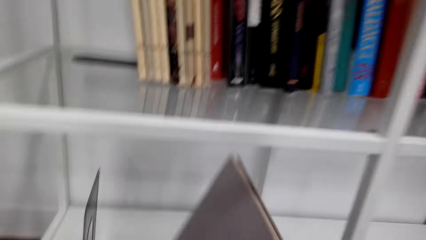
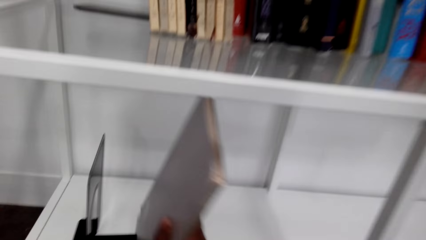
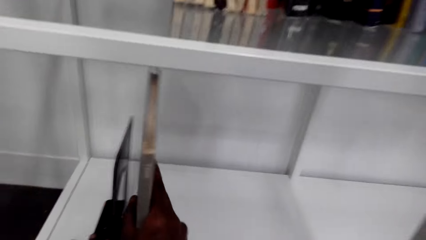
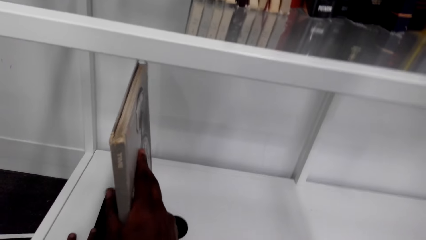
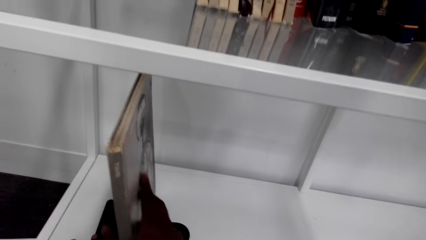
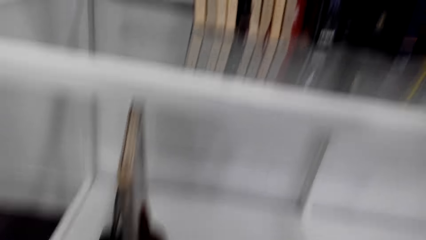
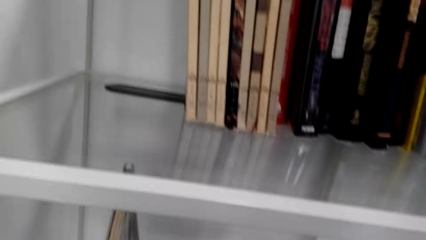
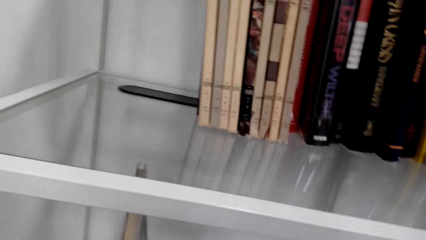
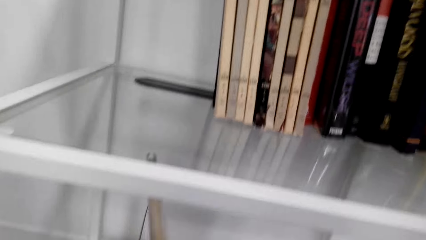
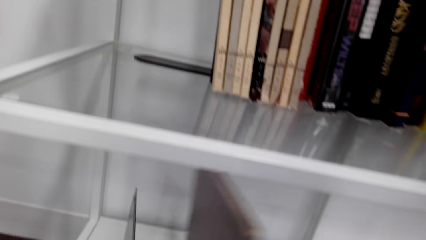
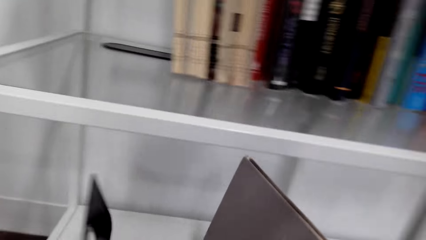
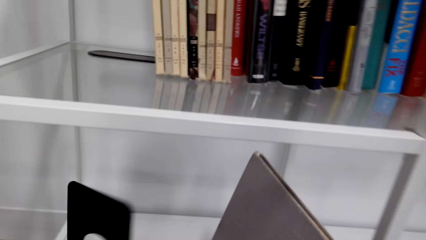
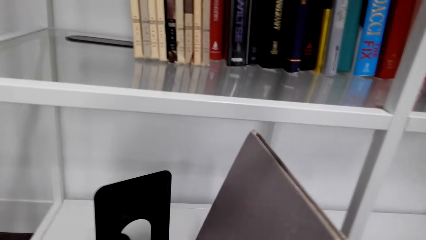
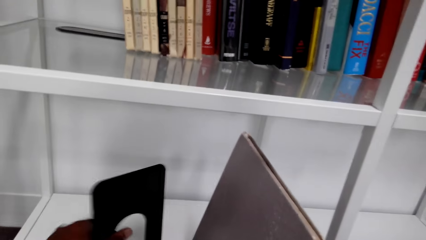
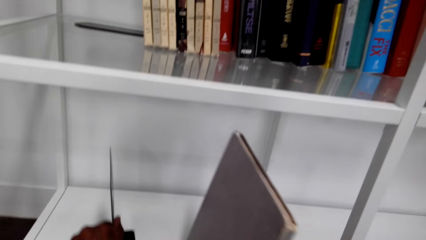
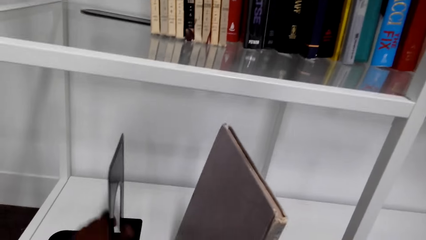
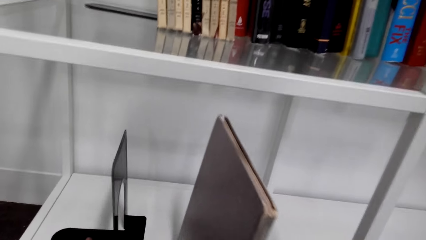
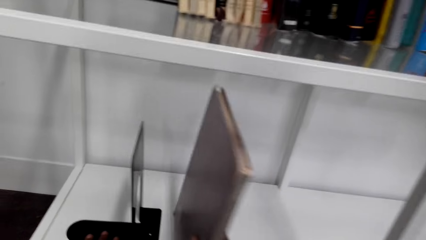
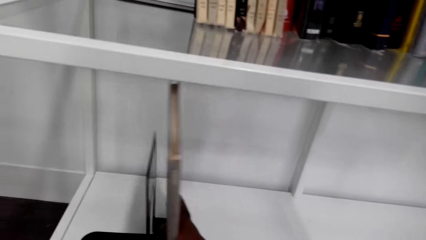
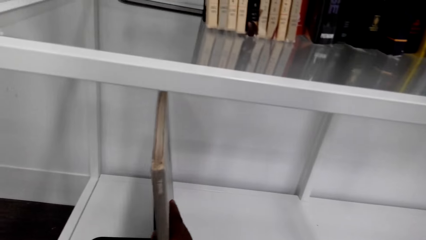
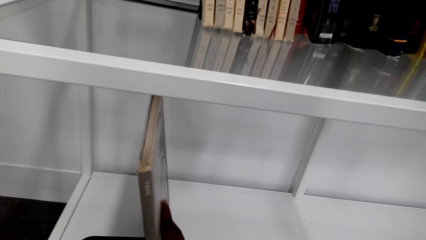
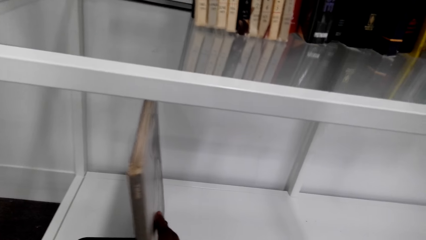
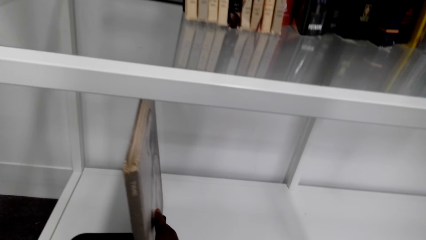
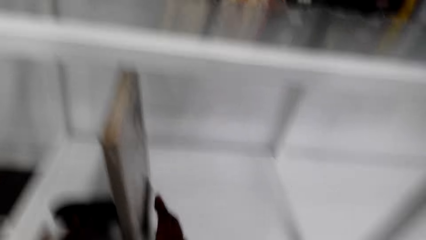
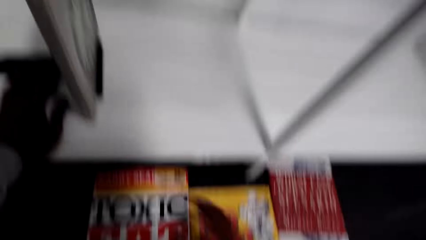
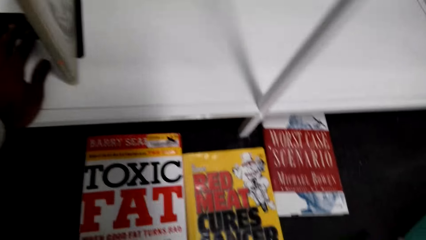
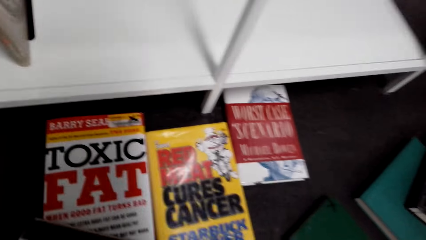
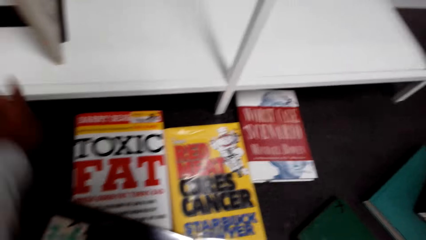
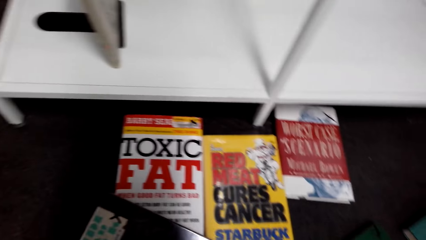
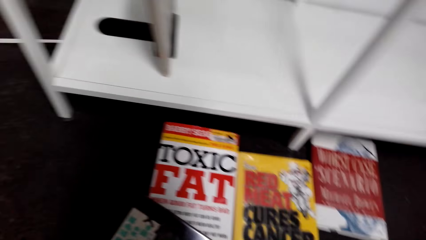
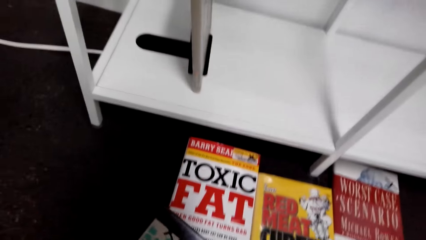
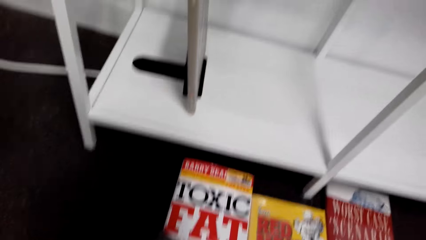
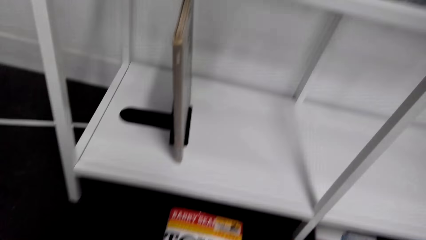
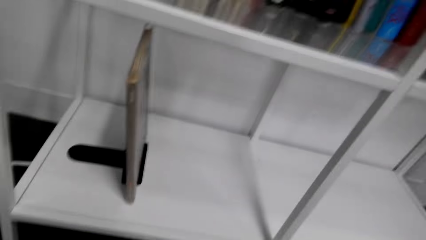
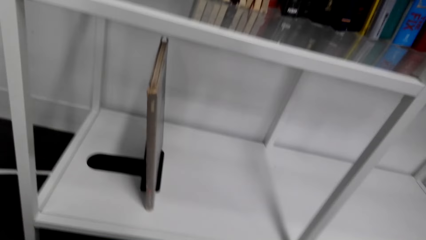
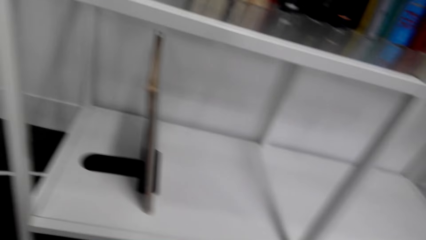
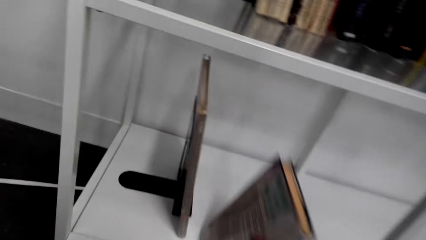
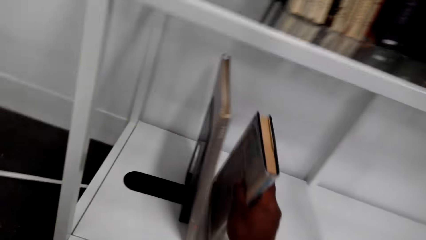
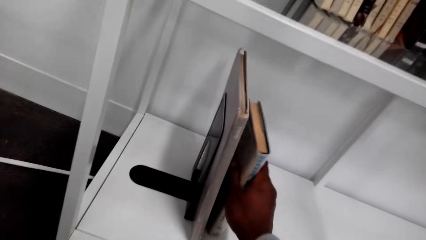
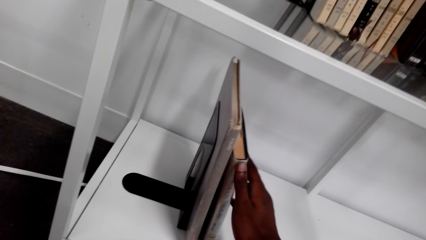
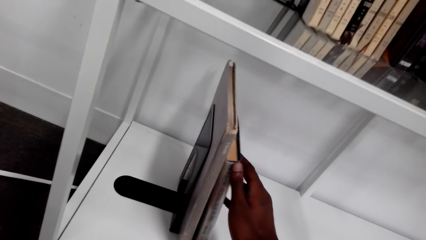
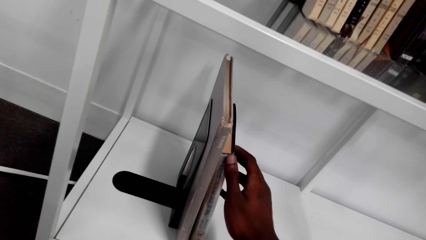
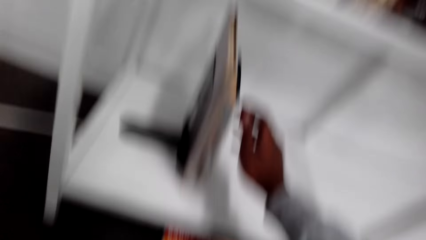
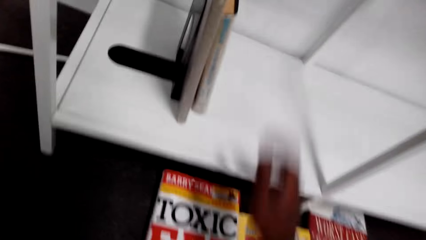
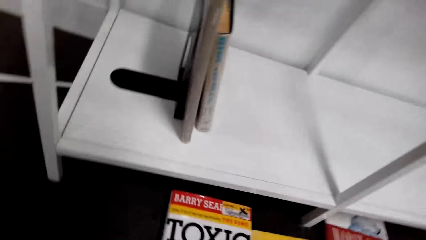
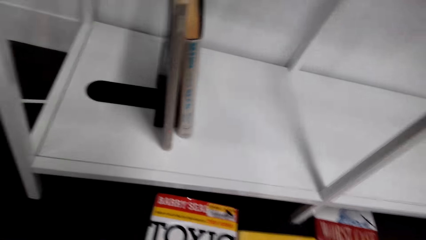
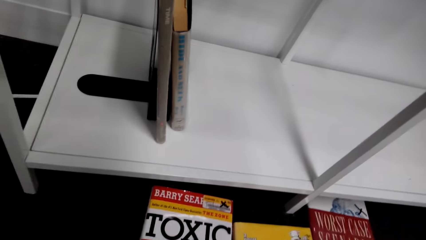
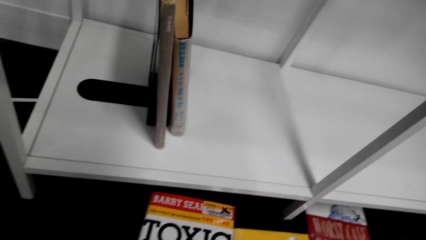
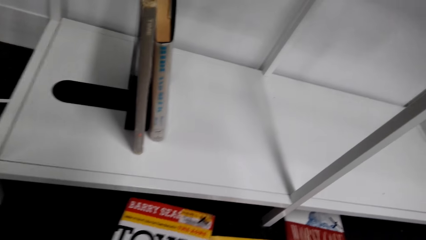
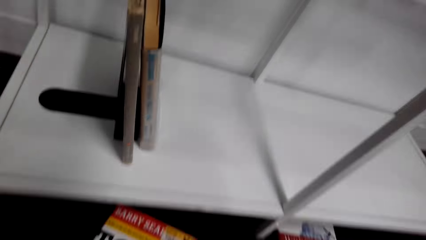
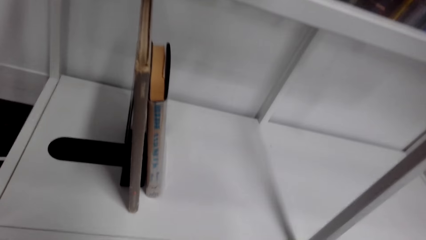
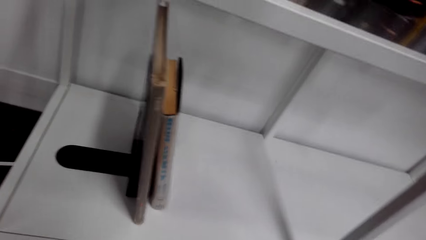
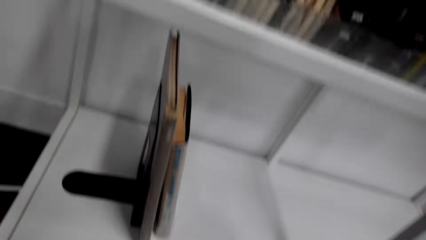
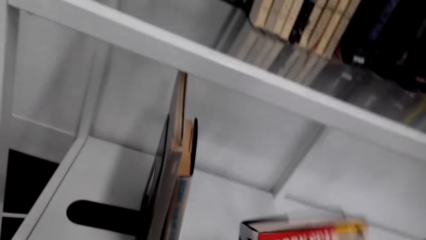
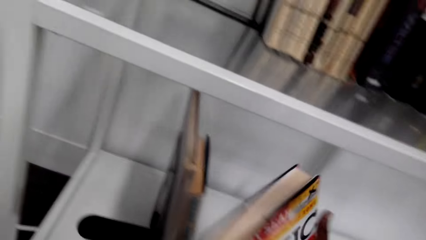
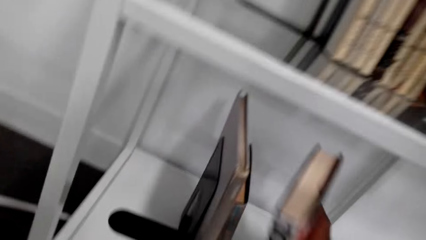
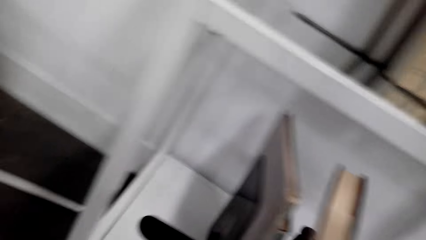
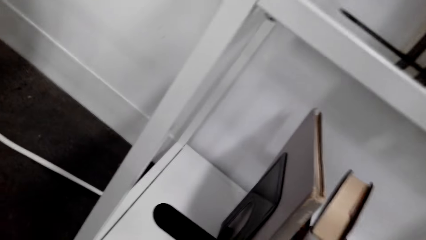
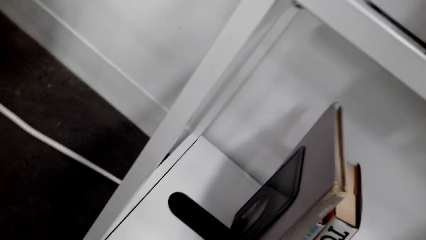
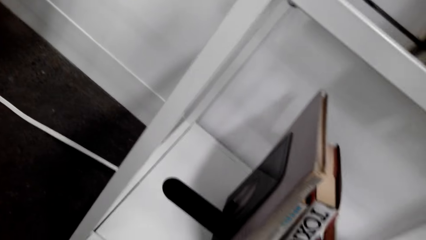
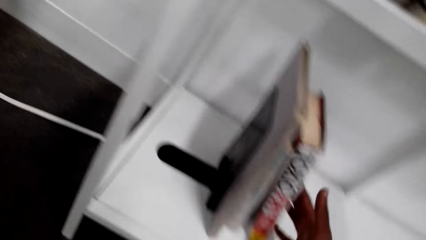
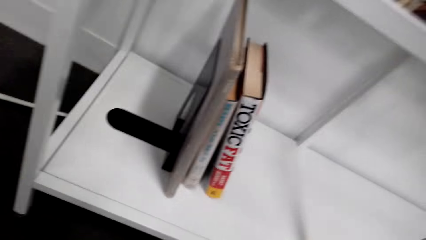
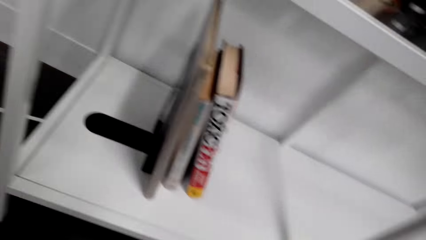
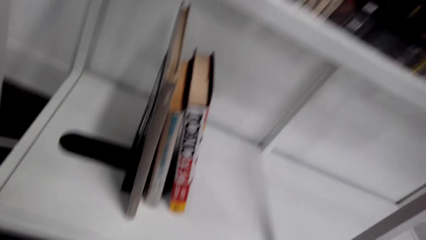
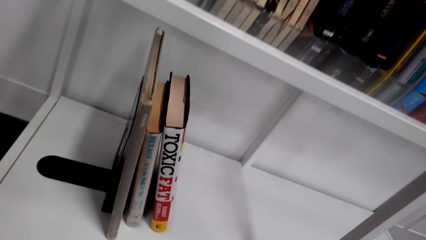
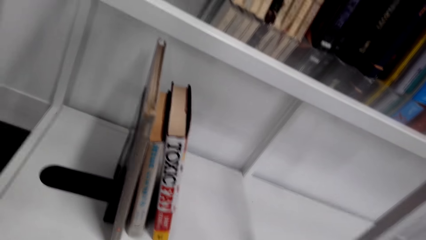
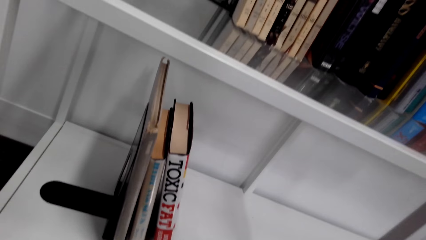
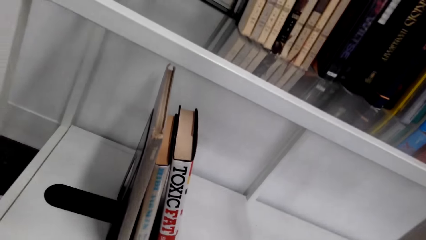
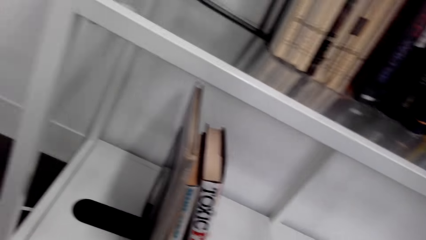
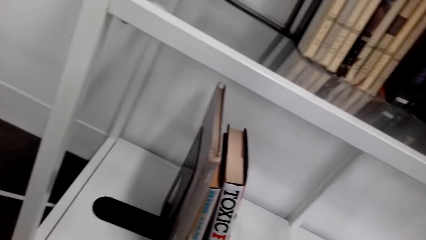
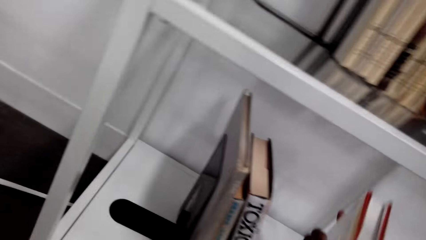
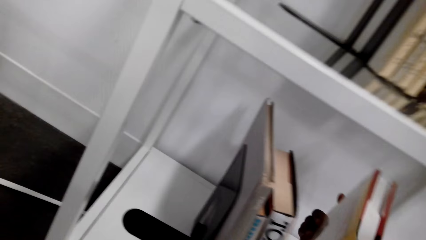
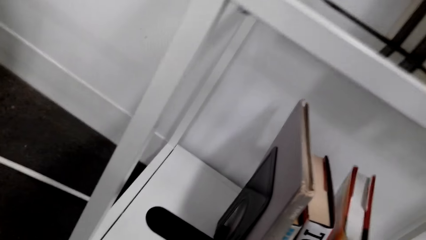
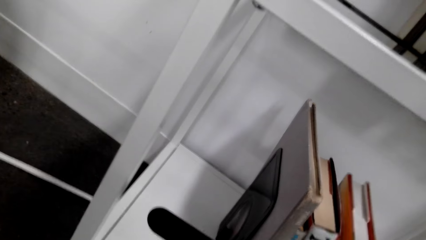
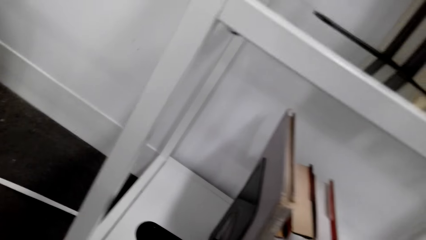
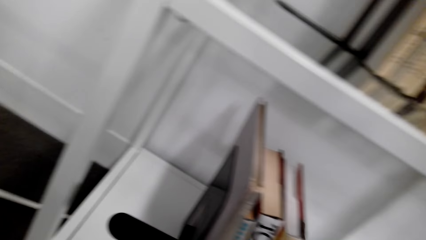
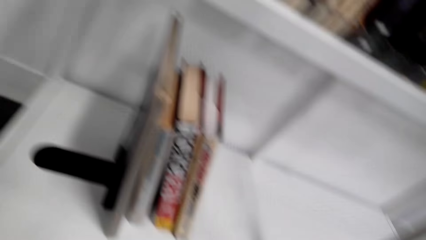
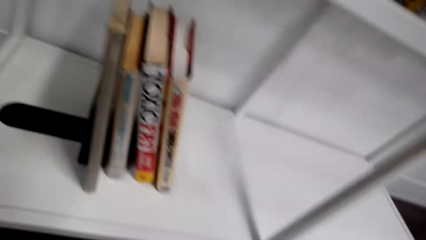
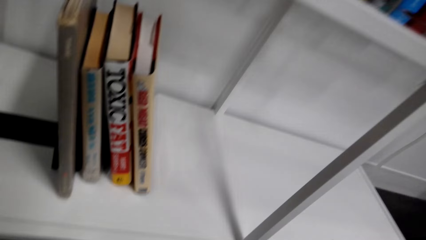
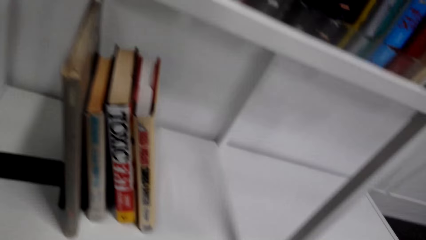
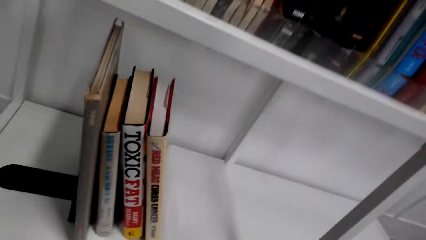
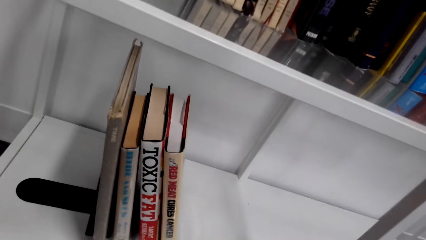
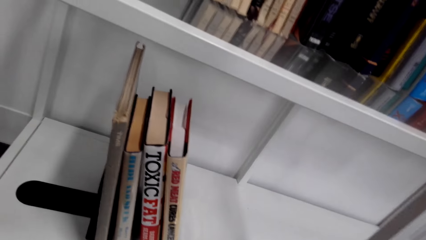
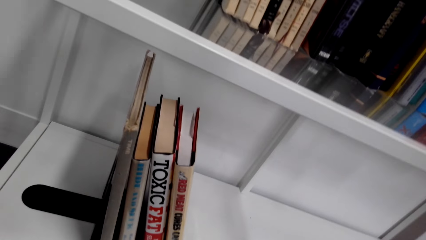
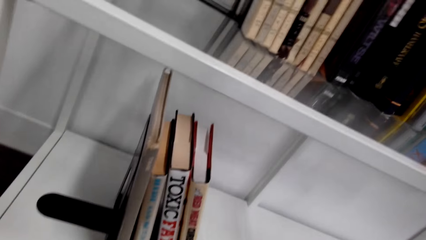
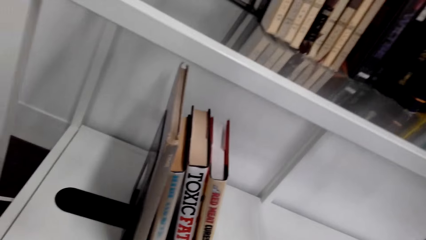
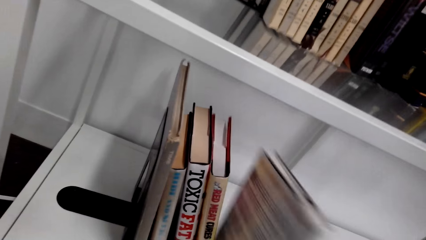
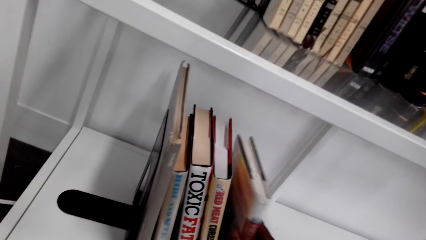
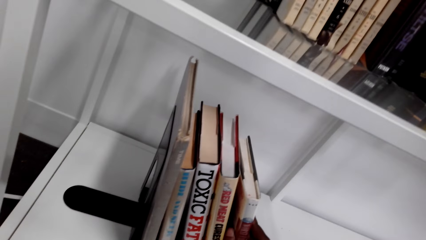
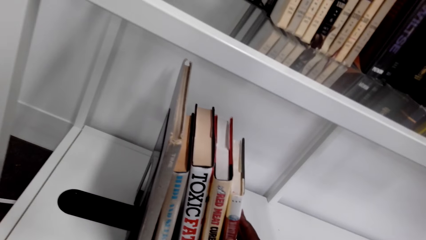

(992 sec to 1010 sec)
The camera wearer puts something on the shelf. They put a book on the shelf. They pick a book from the floor, and put the book on the shelf. They arrange the books on the shelf. They pick a book from the floor, and put the book on the shelf. They put books on the shelf.
